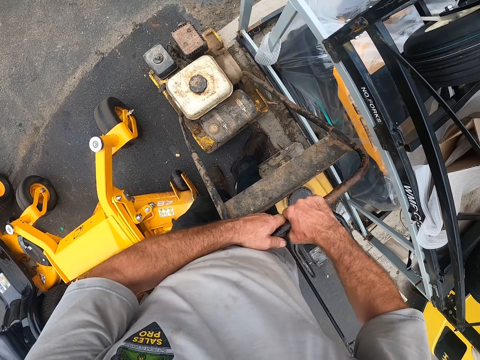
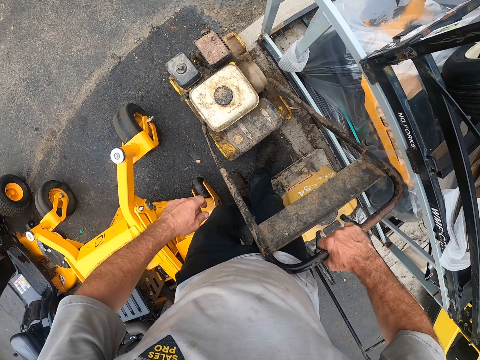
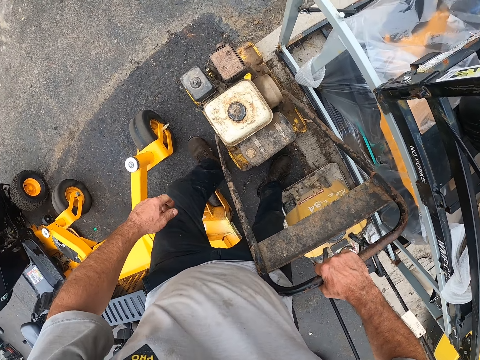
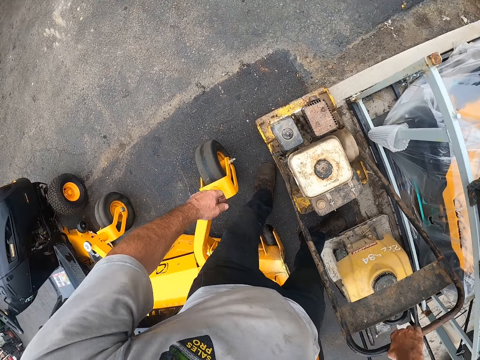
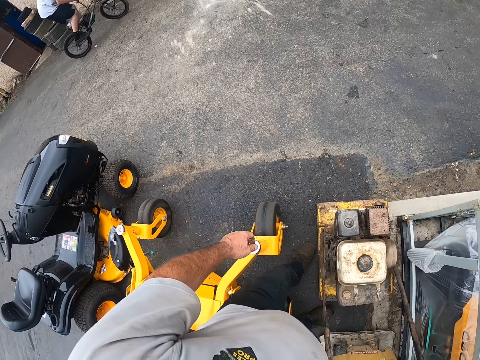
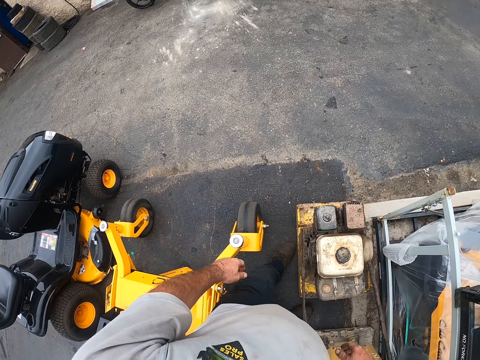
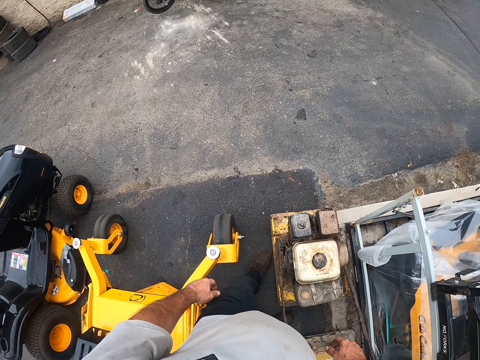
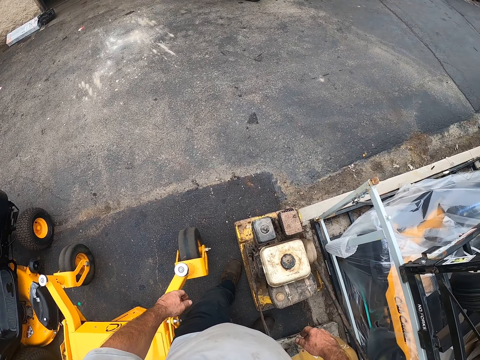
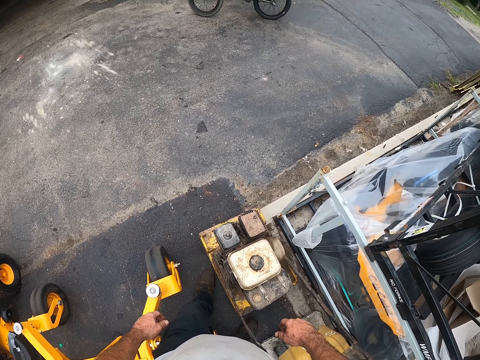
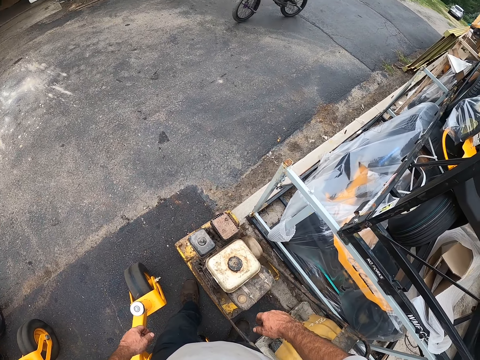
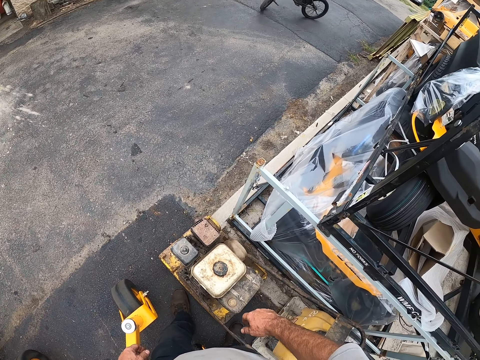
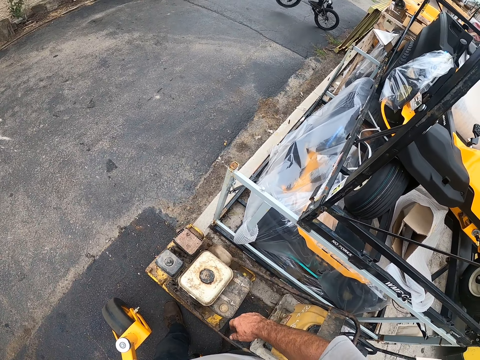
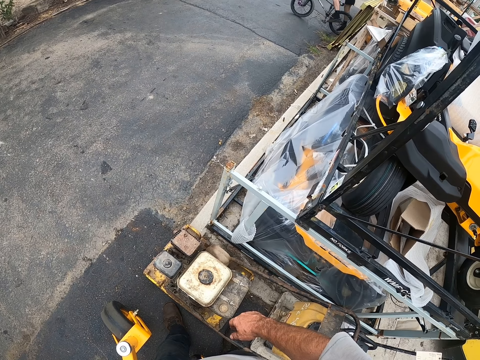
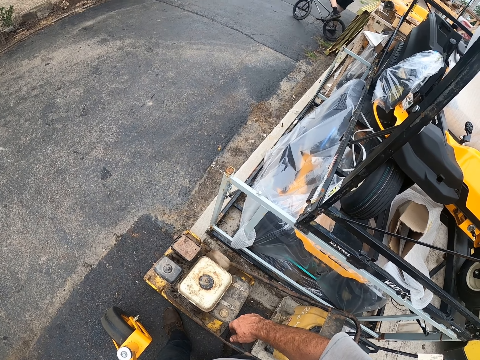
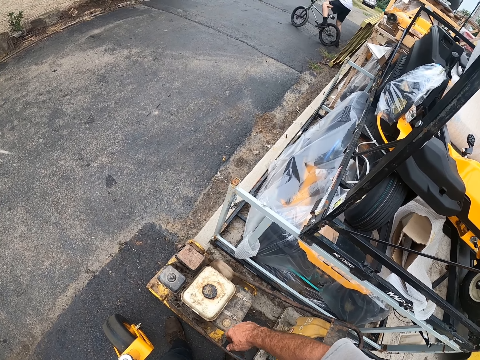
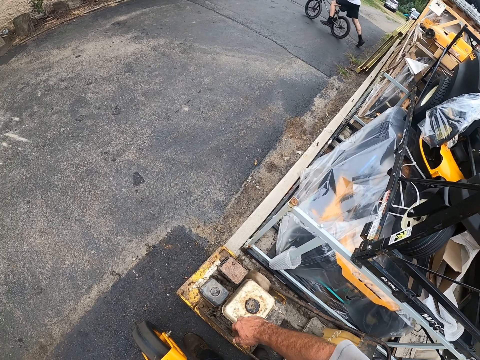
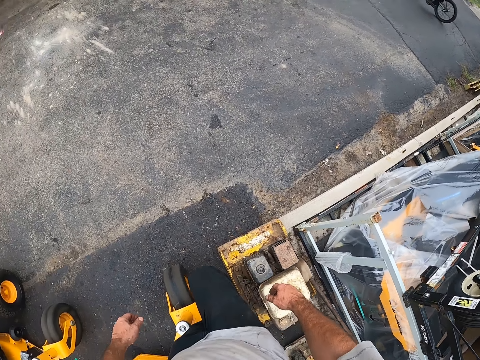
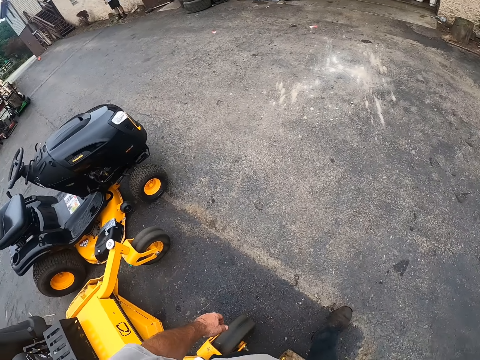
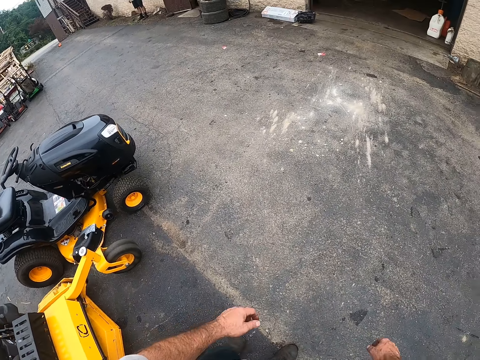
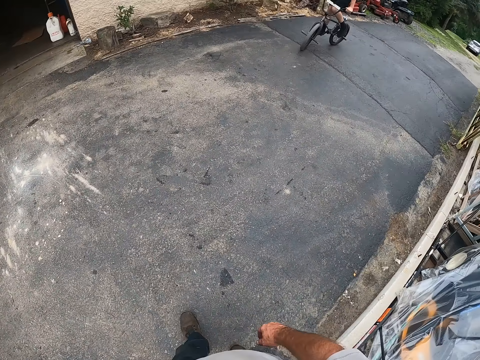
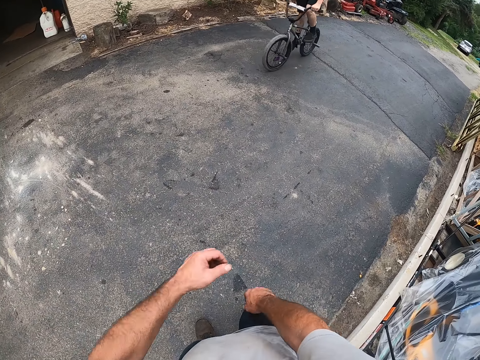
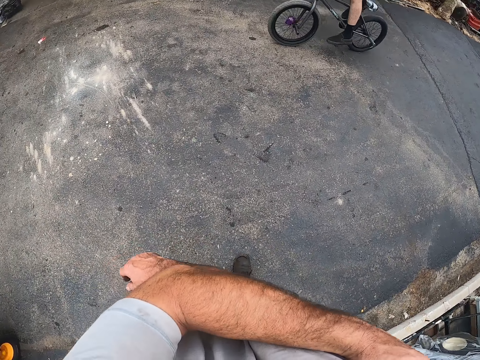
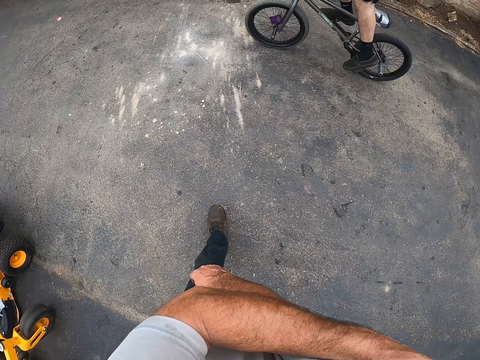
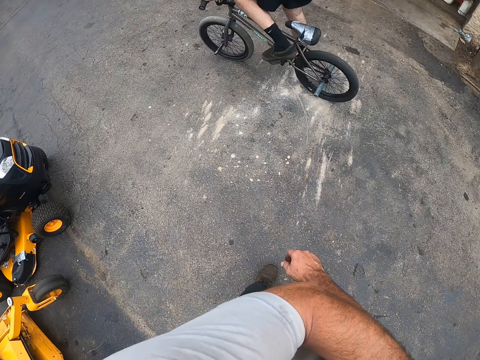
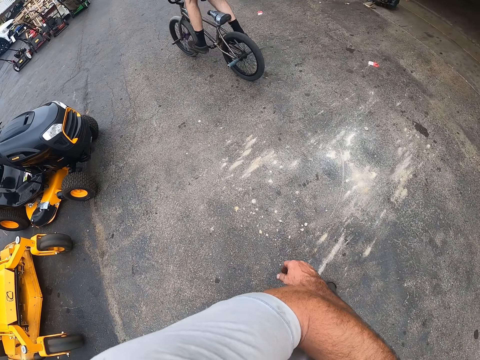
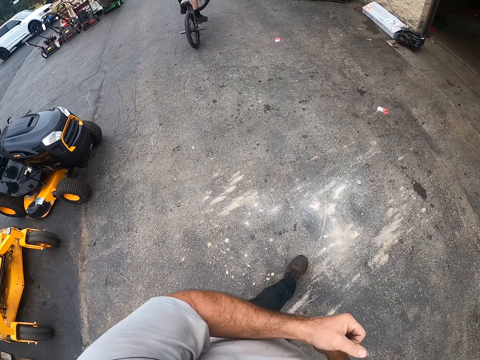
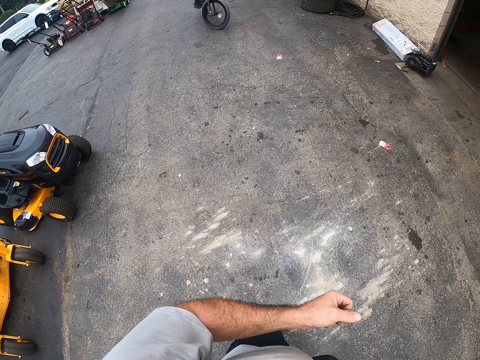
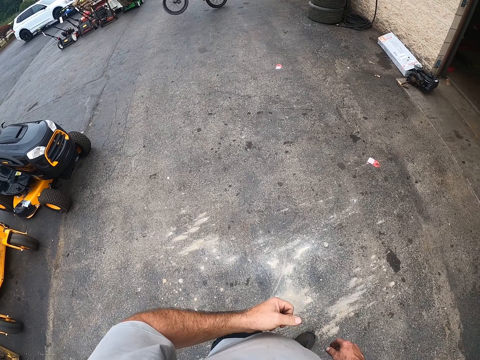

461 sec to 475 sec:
The camera wearer walks around the garage. The co-worker drives the bicycle past the camera wearer. The camera wearer looks around. He walks around the garage. He touches his body.

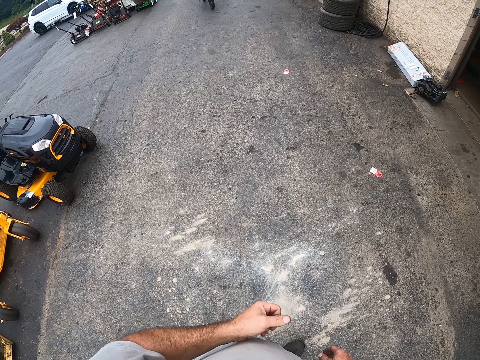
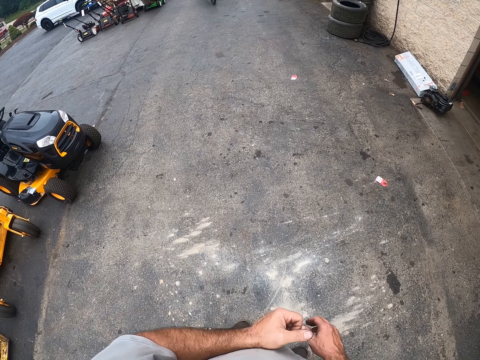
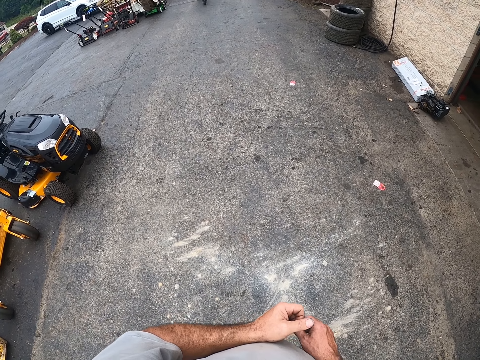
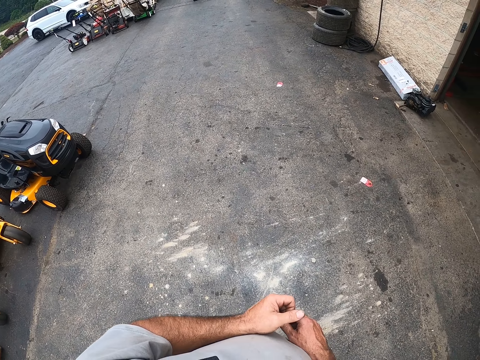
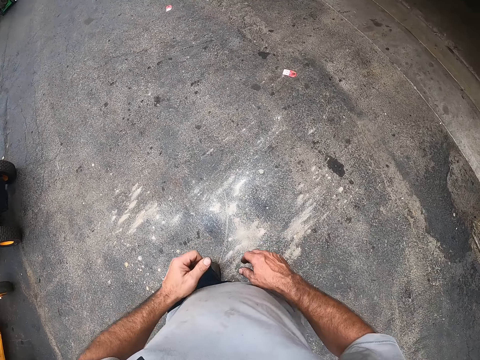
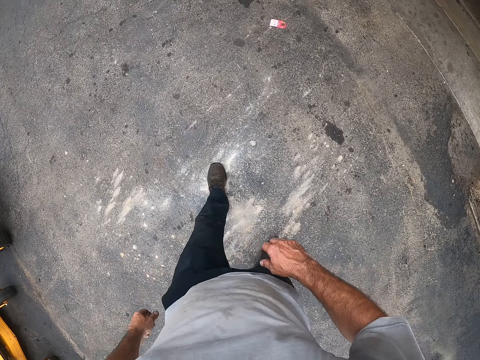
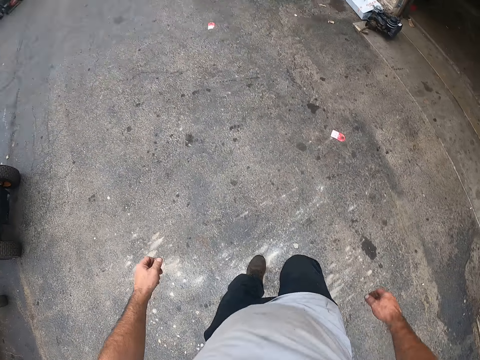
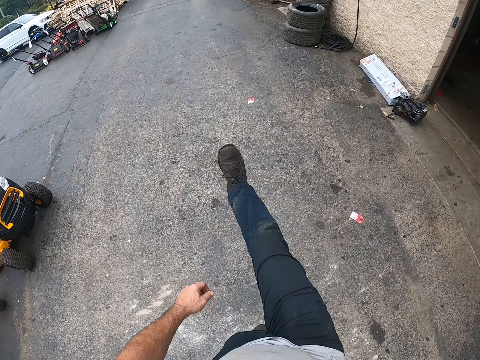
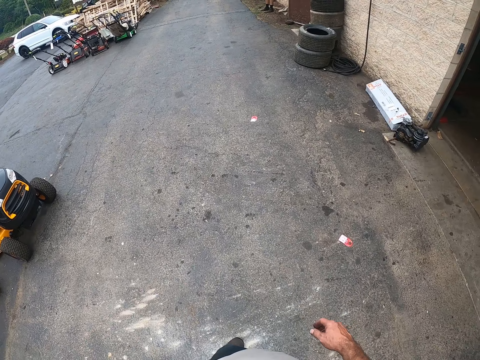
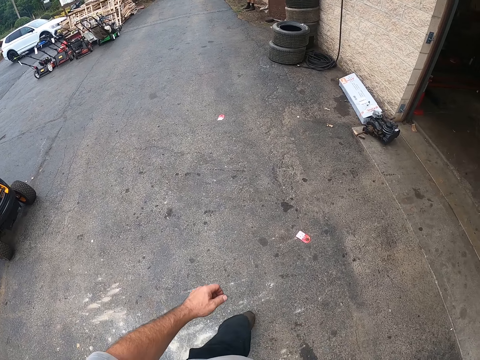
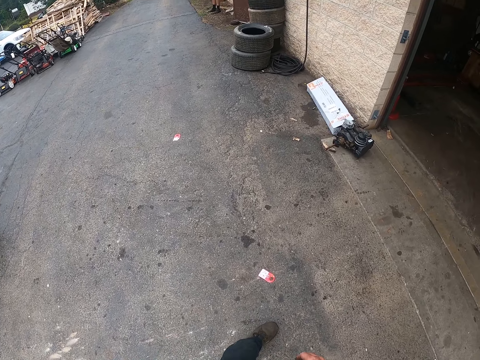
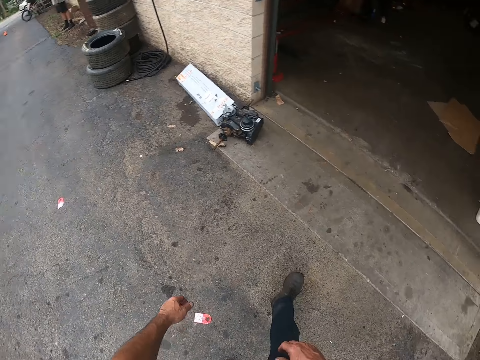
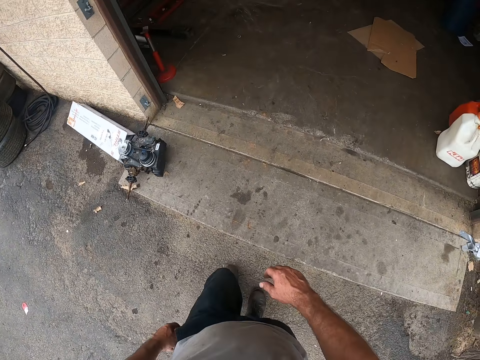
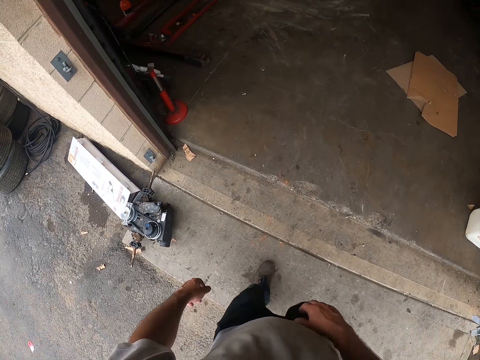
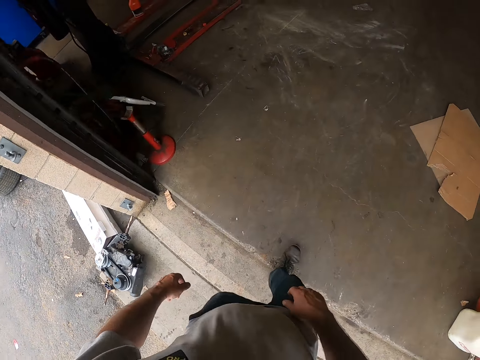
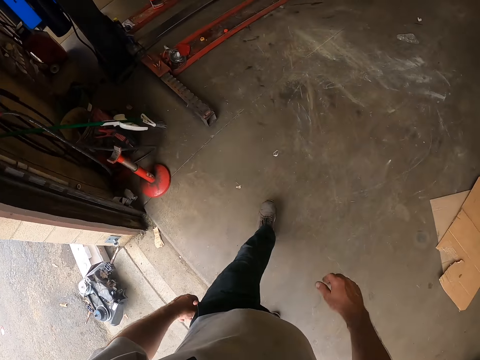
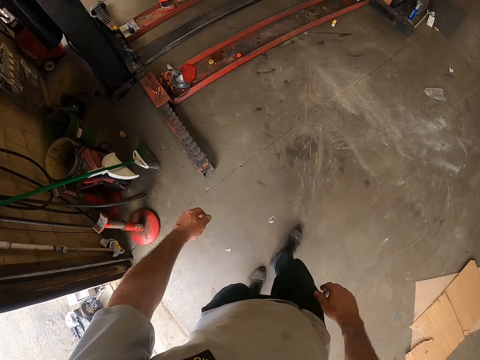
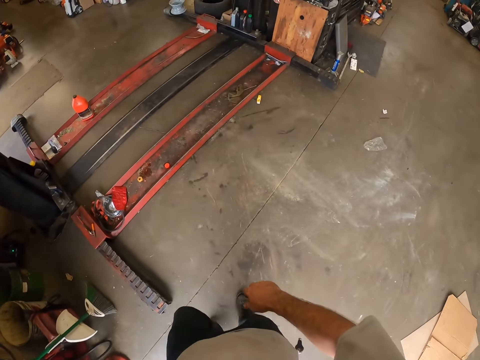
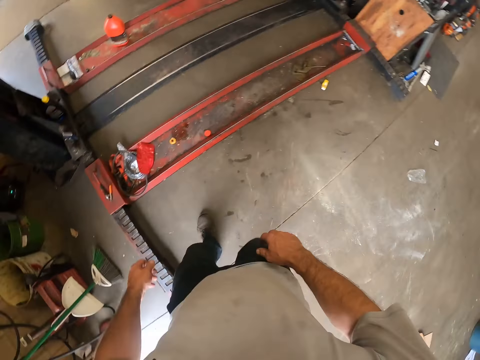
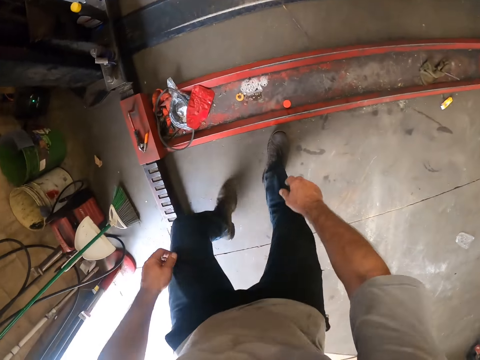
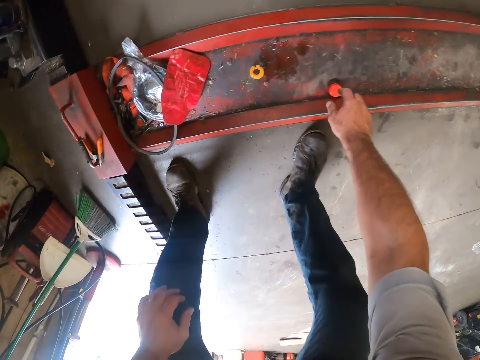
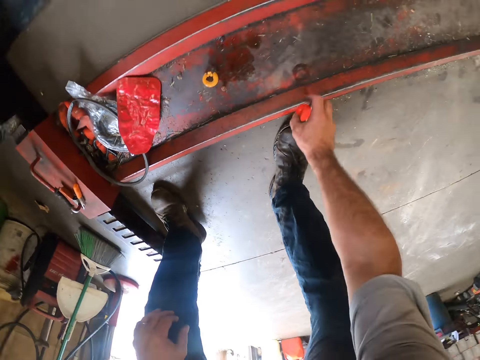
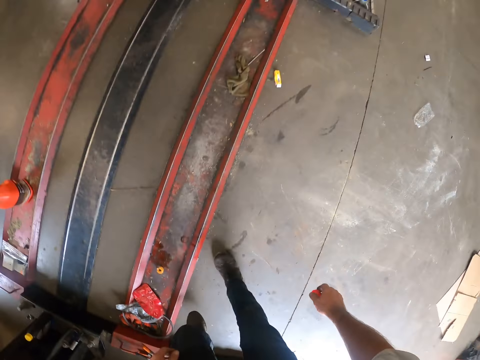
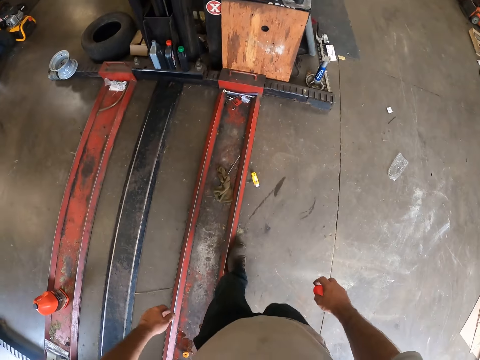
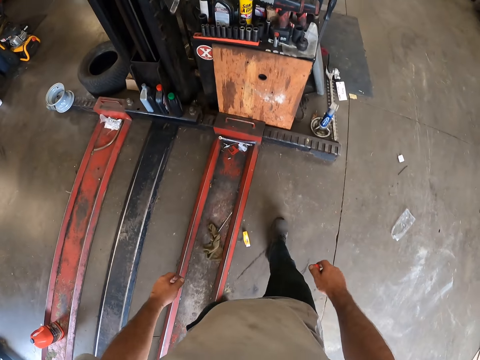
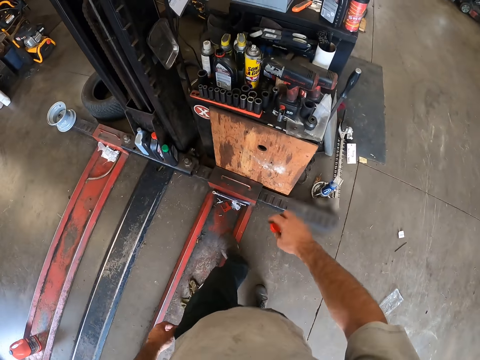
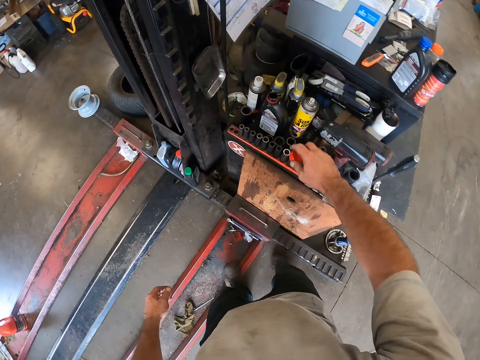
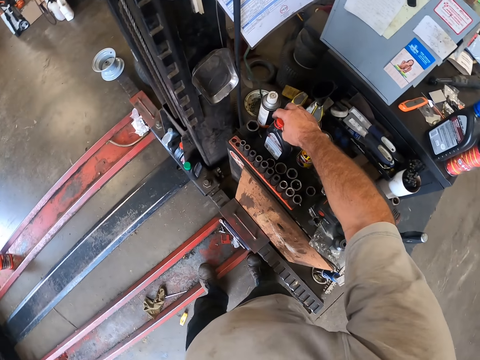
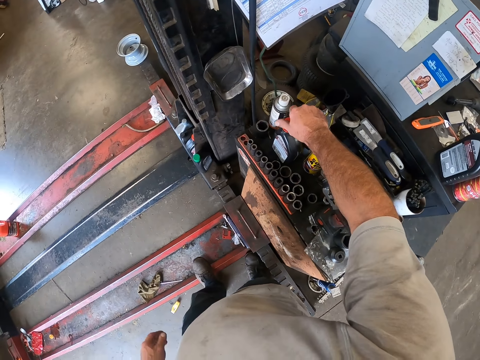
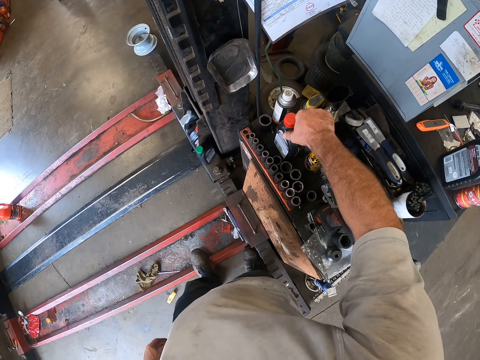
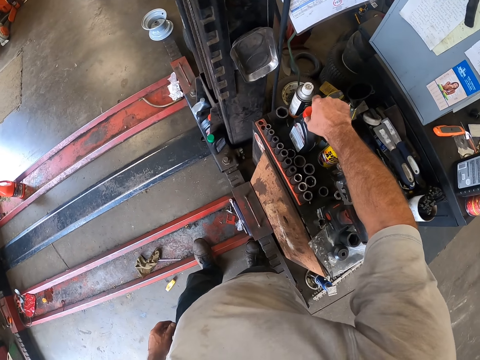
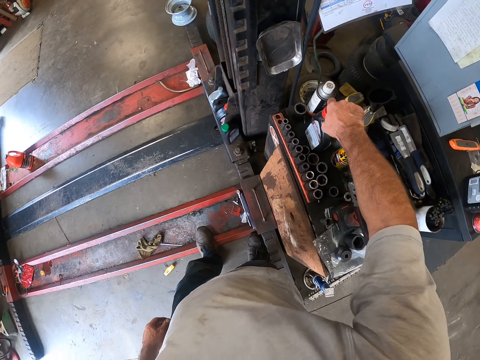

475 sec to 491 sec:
The camera wearer looks around the garage. He raises his right leg, drops his right leg and walks into the workshop. He walks around the garage. He picks up a bottle cover on a rack. He walks around the garage. He covers the oil bottle with the cover.
